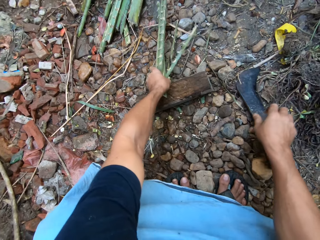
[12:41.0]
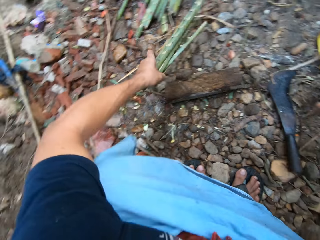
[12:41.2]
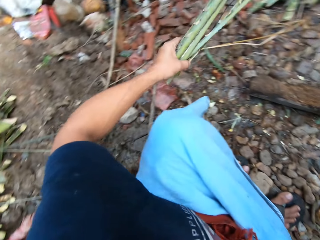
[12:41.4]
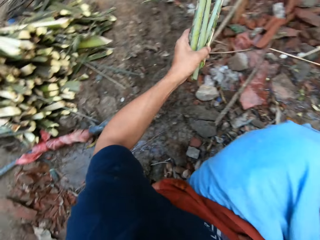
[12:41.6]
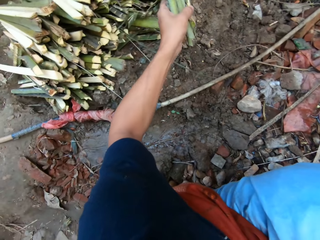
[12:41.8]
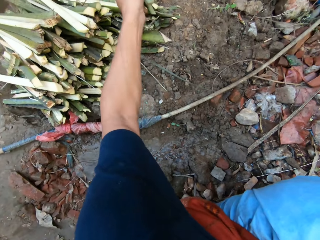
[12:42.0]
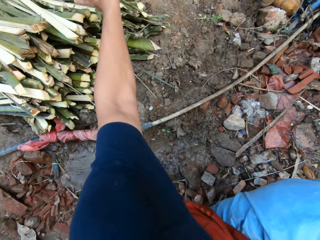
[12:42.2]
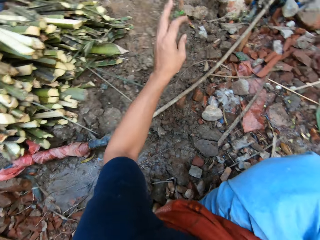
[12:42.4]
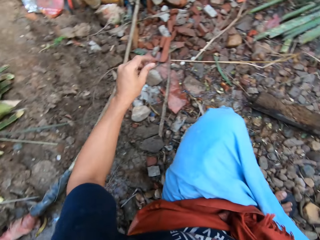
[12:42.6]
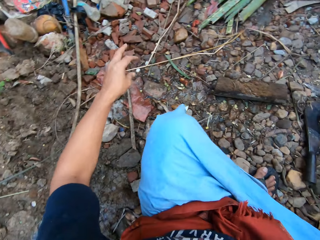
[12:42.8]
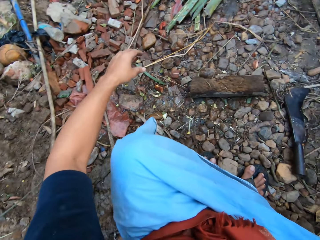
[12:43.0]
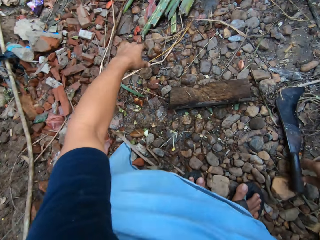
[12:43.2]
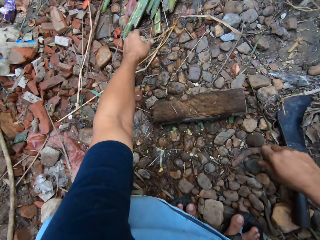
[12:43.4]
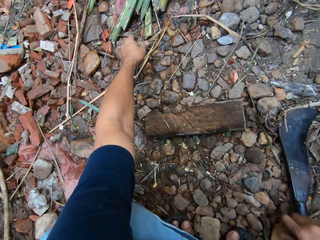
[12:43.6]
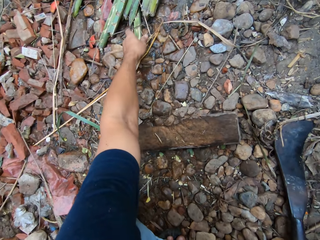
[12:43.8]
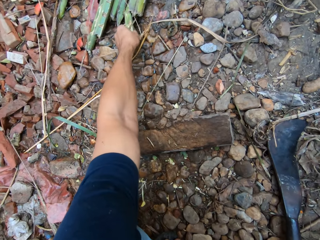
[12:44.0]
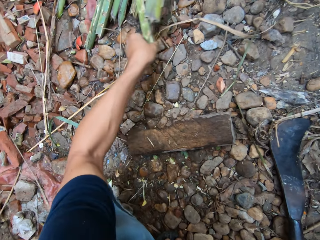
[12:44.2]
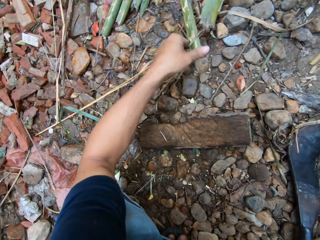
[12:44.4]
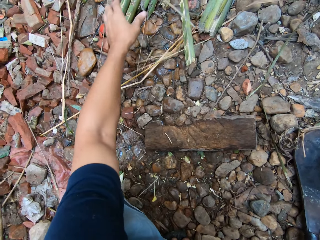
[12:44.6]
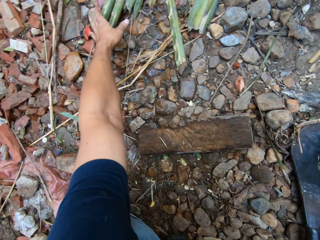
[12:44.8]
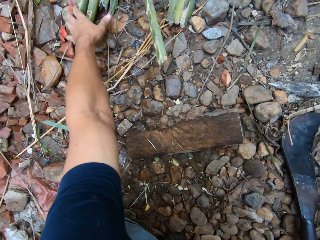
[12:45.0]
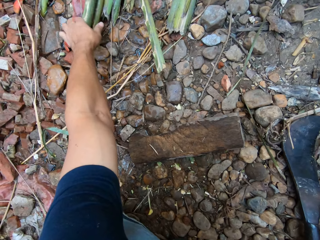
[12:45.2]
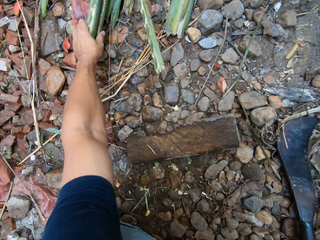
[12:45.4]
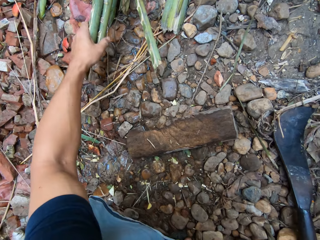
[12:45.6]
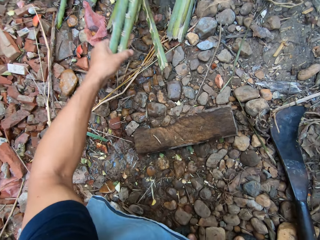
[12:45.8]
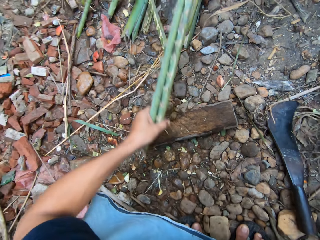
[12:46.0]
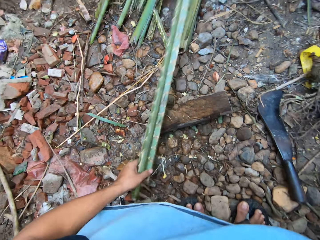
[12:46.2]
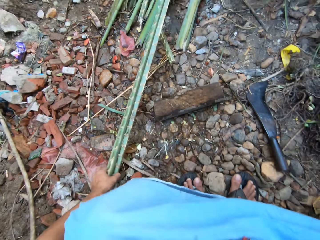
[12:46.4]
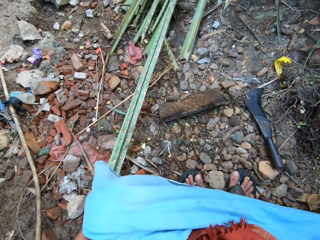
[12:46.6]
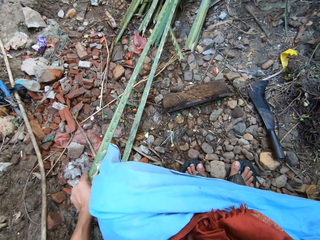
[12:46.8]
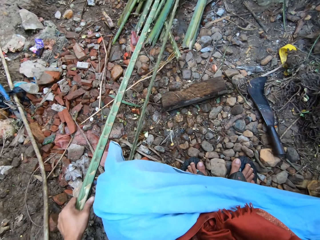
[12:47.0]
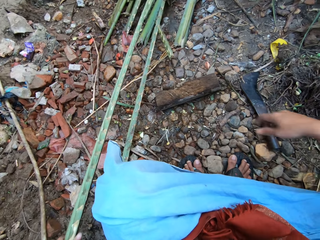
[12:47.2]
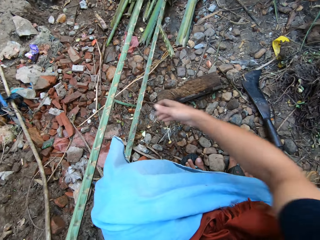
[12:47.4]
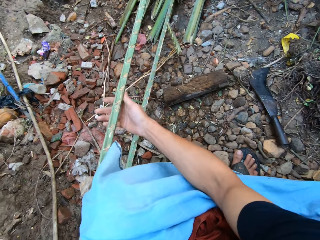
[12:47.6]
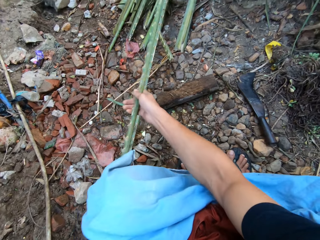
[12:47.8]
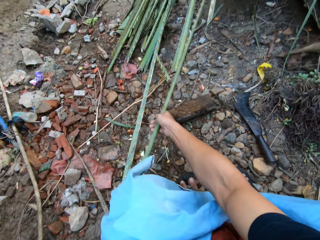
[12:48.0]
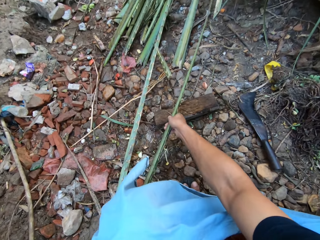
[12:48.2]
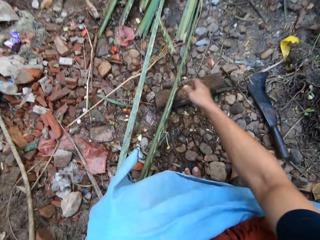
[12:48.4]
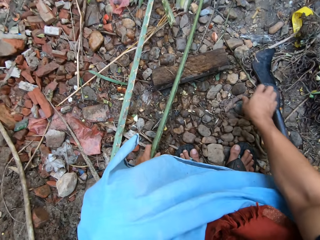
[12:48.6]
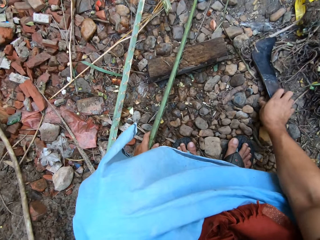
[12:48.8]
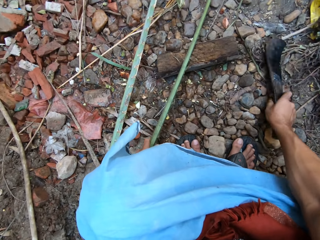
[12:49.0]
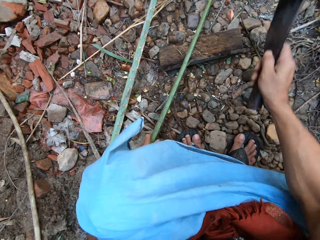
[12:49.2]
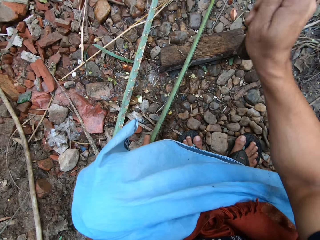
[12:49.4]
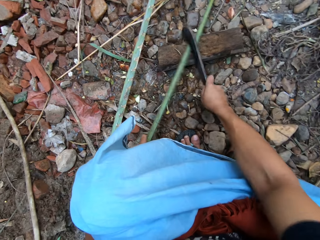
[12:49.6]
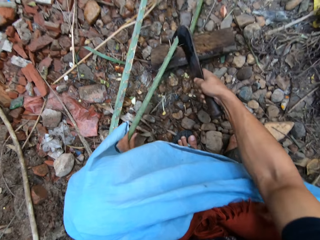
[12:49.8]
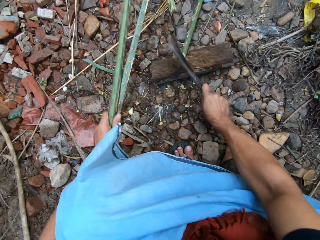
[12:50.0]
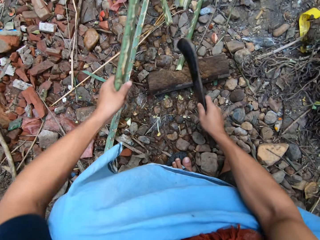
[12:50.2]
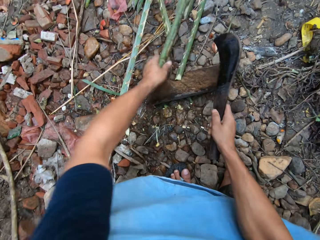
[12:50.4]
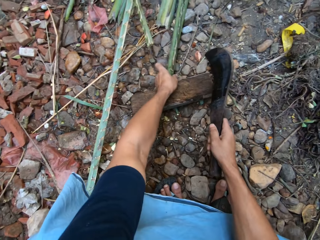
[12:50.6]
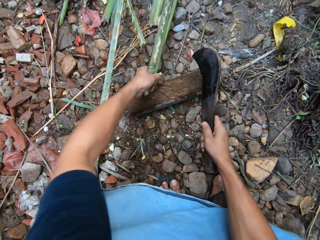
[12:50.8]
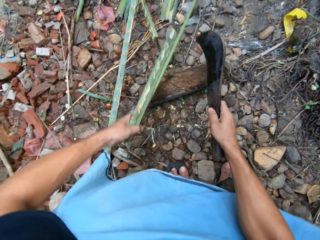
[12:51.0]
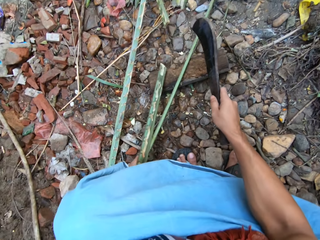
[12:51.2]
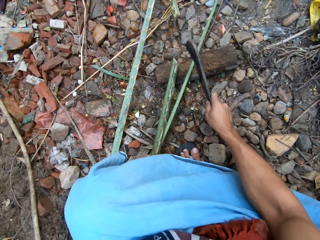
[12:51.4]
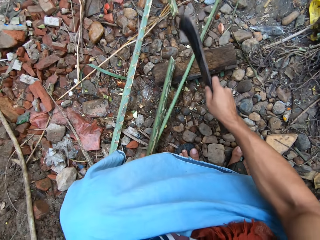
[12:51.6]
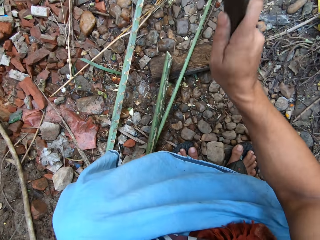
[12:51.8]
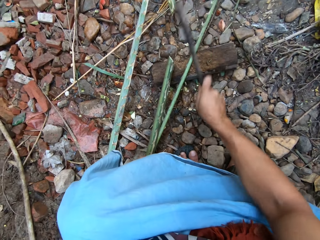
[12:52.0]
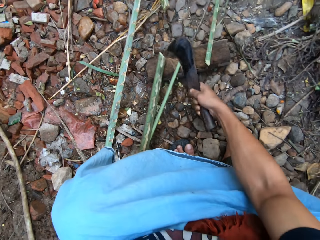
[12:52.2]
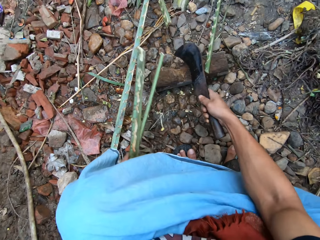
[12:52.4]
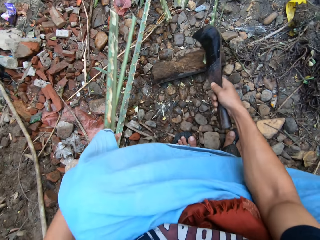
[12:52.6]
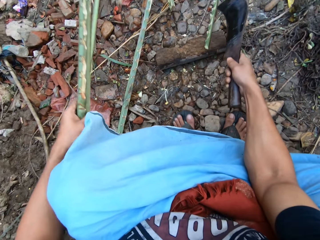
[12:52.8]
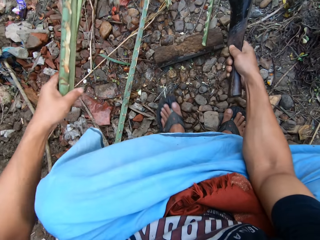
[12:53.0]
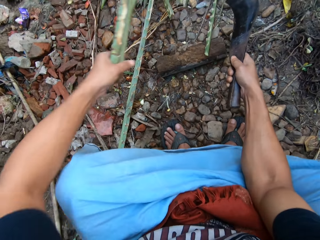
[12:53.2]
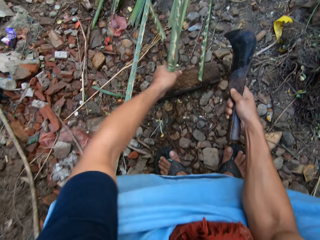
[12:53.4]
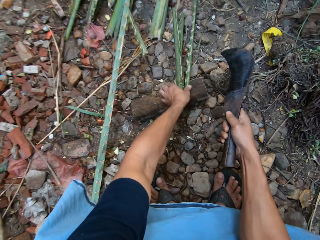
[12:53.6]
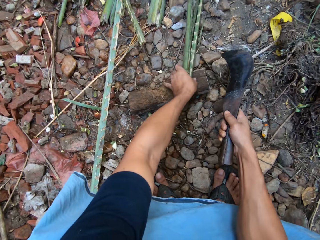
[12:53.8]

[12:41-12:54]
The camera wearer gathers the short bamboo with his left hand. He puts the machete on the ground. He puts the short bamboo on the pile of bamboo with his left hand. He picks up a pair of long bamboo rods from the bunch of bamboo rods with his left hand. He picks up one of the pair of bamboo rods from the floor with his left hand. He takes the machete. He cuts the long bamboo into pieces on the cutting block with the pruning knife in his right hand. He adjusts the long bamboo on the cutting block with his left hand. He cuts the long bamboo on the cutting block with the pruning knife in his right hand.

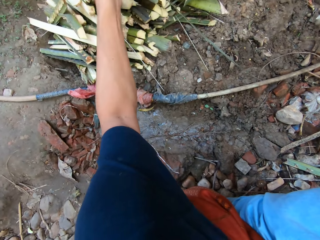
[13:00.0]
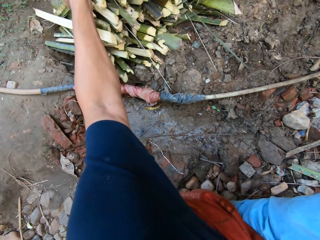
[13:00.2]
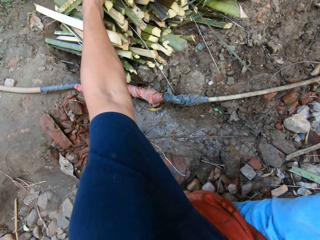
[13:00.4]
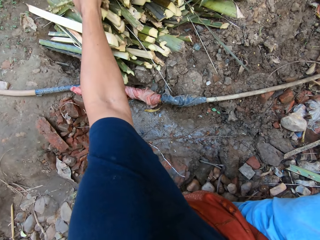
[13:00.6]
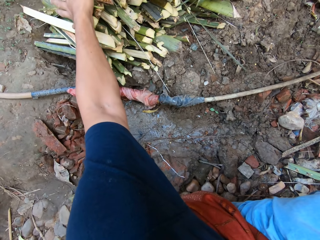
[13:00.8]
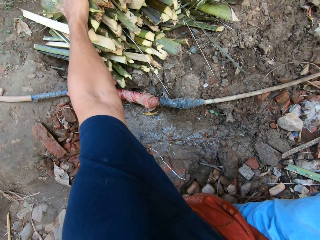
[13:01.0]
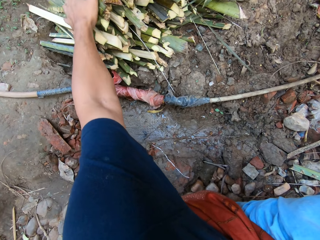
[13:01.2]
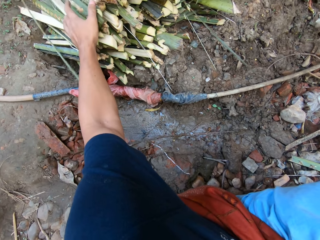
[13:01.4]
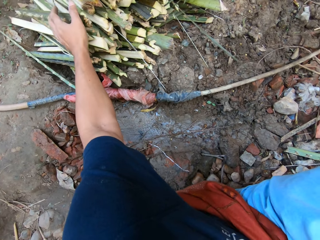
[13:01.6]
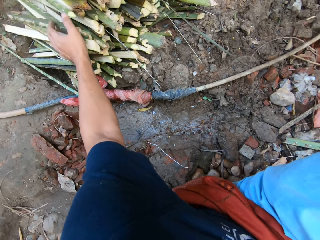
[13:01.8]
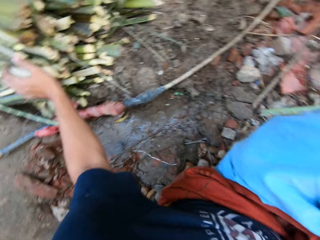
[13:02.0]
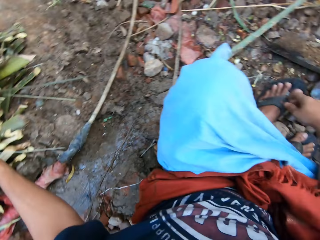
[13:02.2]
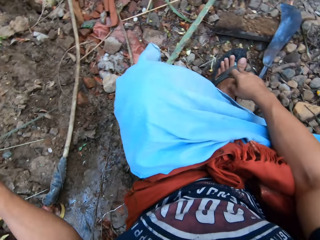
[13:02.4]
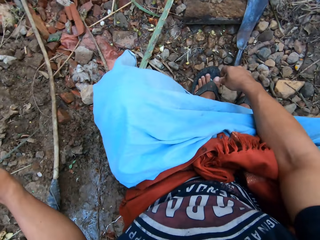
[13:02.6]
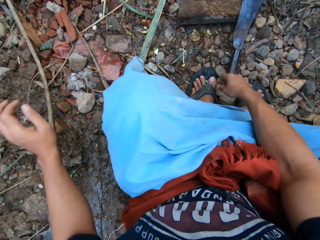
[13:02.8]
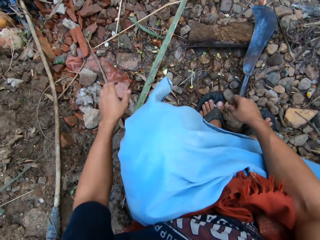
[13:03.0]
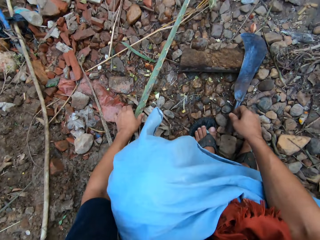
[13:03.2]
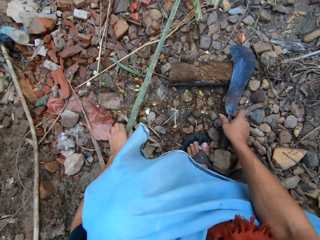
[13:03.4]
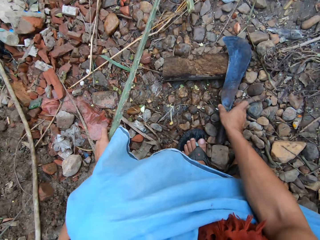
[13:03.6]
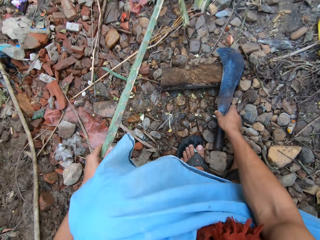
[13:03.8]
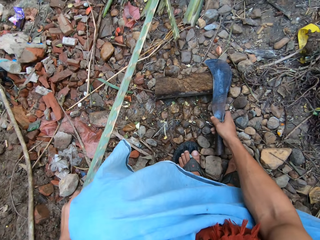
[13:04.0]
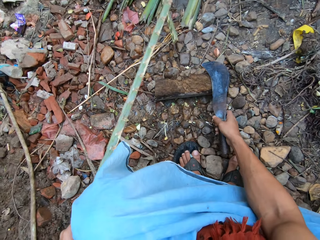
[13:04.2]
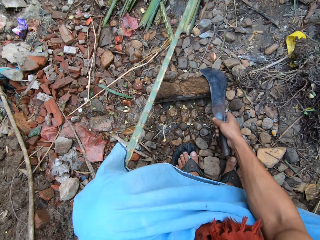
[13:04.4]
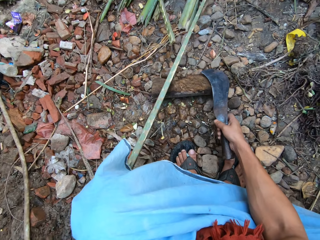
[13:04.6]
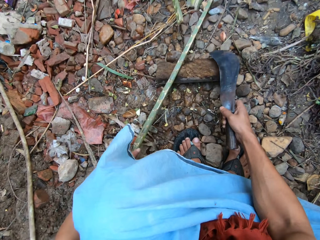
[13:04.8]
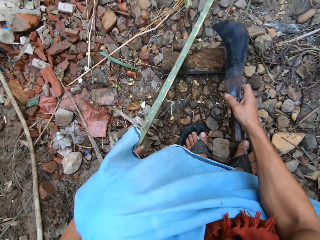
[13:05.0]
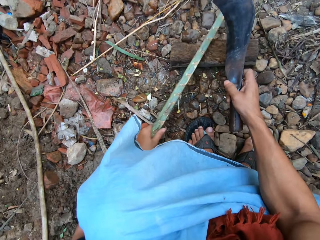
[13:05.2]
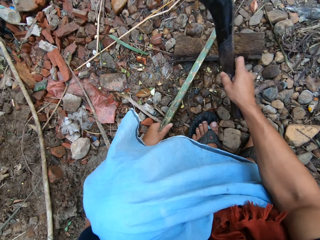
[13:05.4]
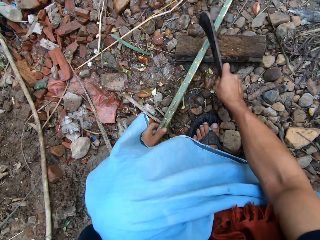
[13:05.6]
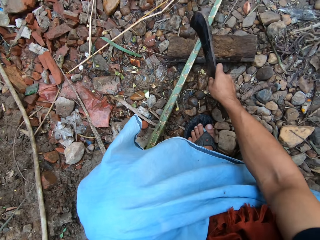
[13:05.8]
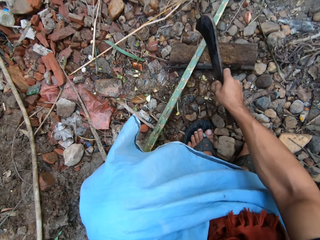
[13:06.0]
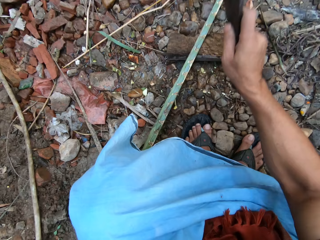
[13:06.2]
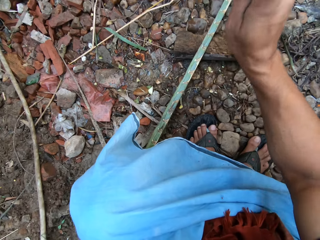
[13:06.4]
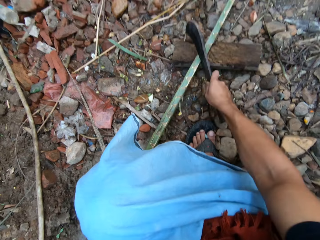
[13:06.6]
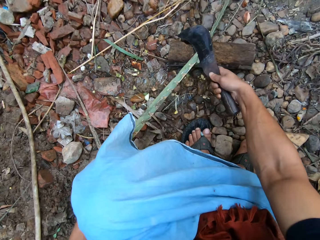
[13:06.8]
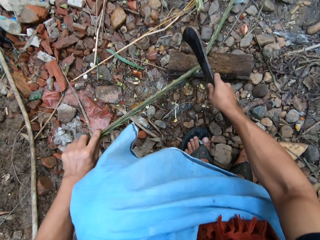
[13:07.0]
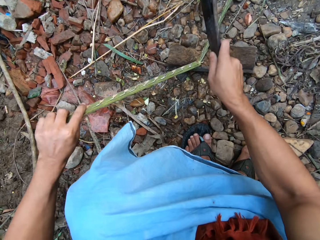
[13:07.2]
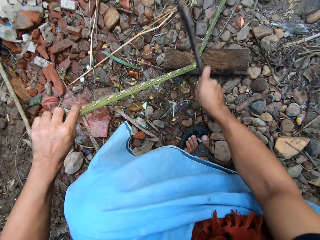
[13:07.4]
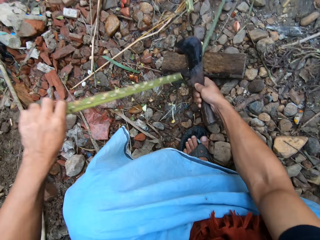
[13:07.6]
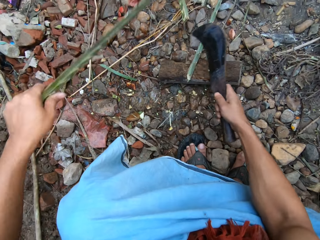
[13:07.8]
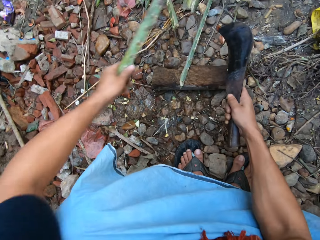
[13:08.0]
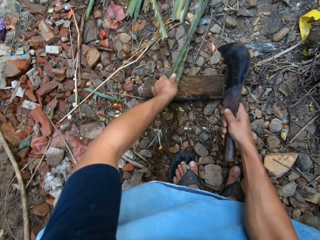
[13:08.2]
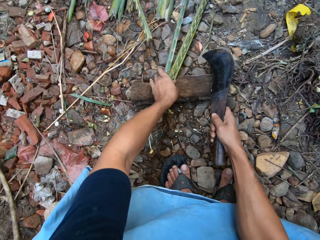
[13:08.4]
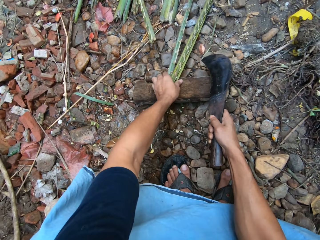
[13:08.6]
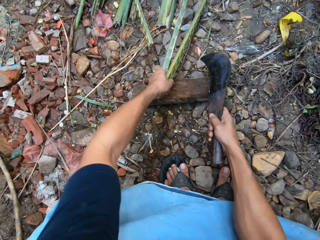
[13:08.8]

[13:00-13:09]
The camera wearer puts the cut pieces of the plant fiber aside. He picks up the other one of the pair of bamboo rods from the floor with his left hand. He takes the machete. He cuts the long bamboo into pieces on the cutting block with the pruning knife in his right hand. He adjusts the long bamboo on the cutting block with his left hand.
